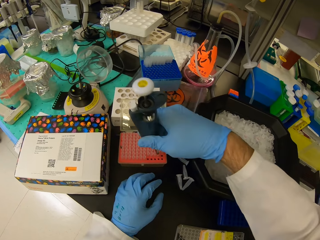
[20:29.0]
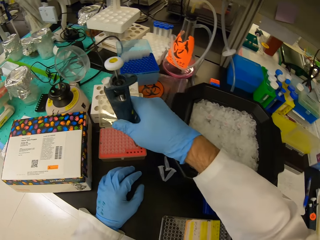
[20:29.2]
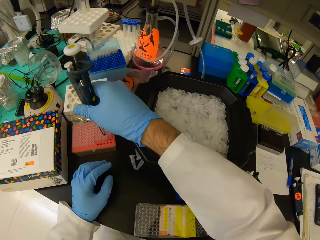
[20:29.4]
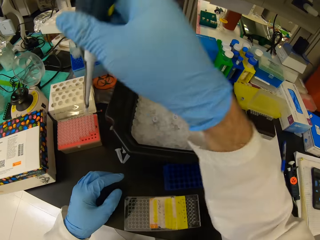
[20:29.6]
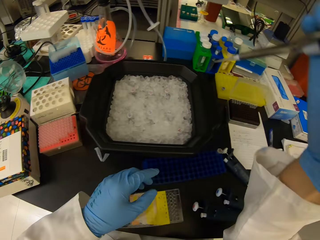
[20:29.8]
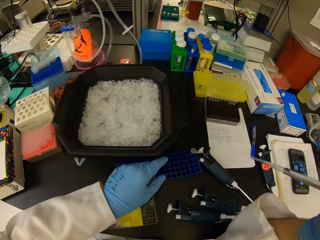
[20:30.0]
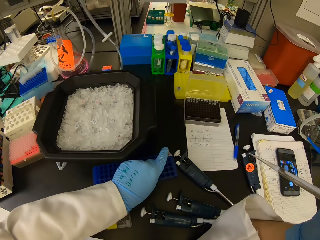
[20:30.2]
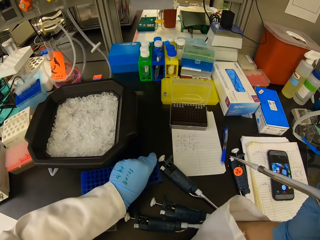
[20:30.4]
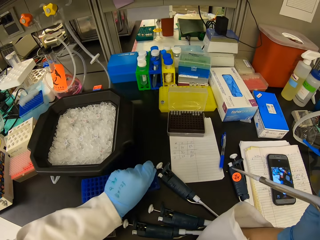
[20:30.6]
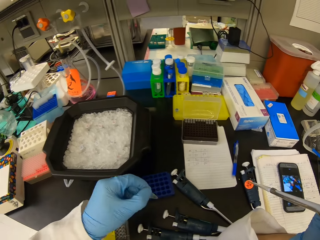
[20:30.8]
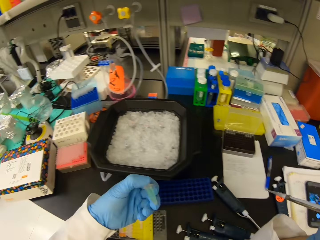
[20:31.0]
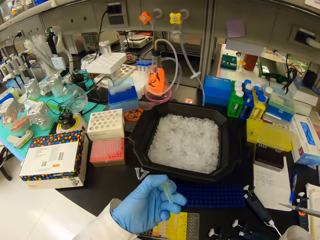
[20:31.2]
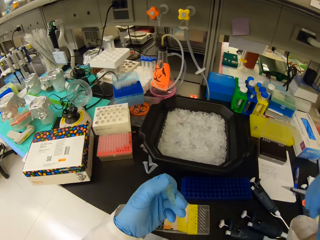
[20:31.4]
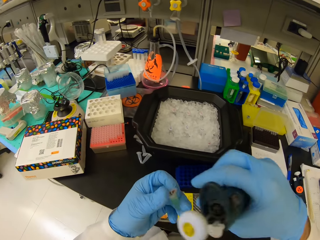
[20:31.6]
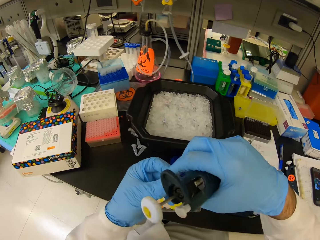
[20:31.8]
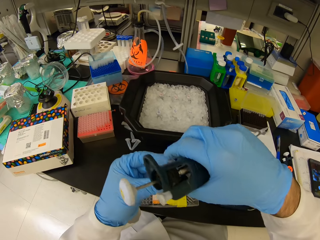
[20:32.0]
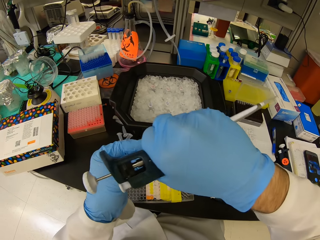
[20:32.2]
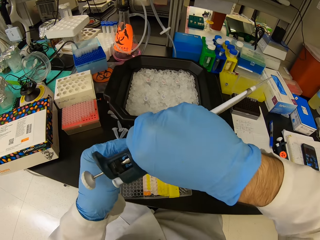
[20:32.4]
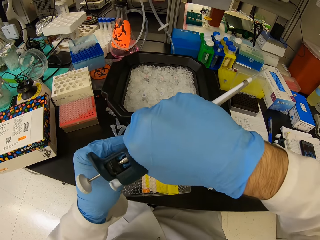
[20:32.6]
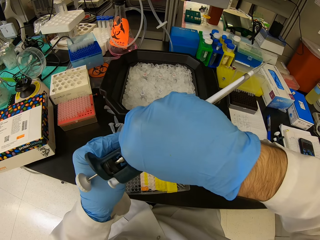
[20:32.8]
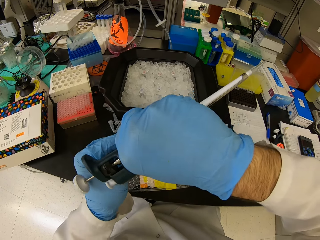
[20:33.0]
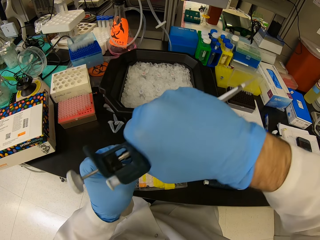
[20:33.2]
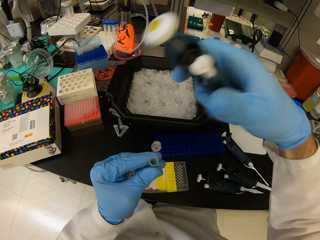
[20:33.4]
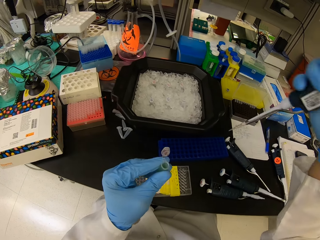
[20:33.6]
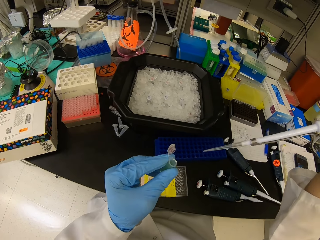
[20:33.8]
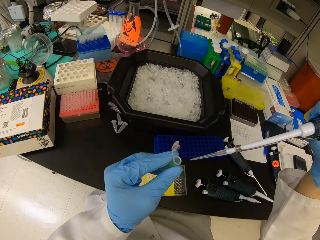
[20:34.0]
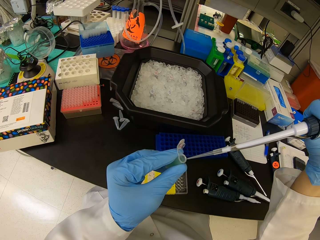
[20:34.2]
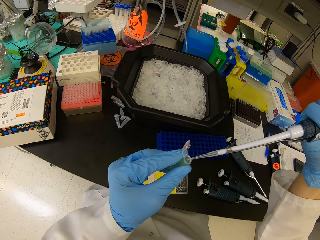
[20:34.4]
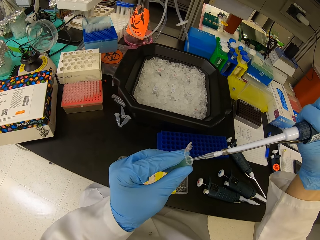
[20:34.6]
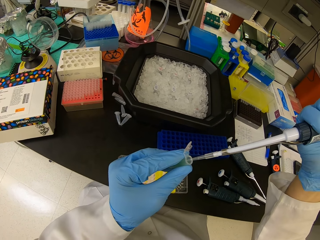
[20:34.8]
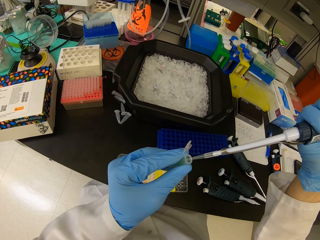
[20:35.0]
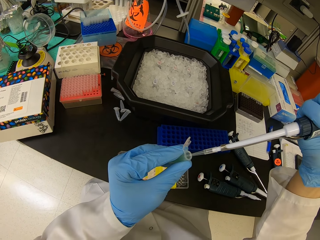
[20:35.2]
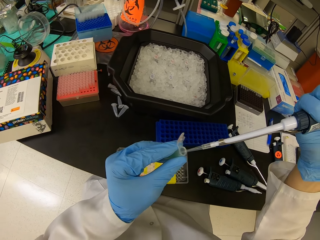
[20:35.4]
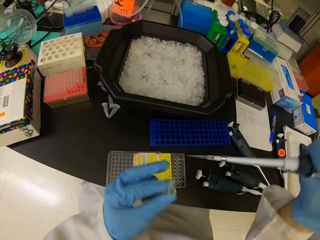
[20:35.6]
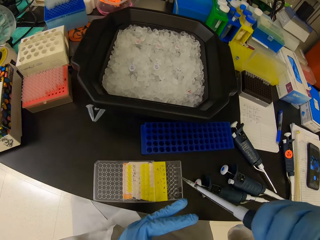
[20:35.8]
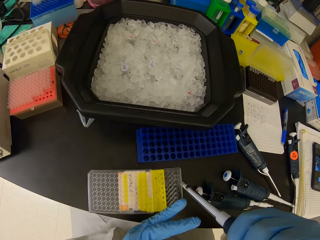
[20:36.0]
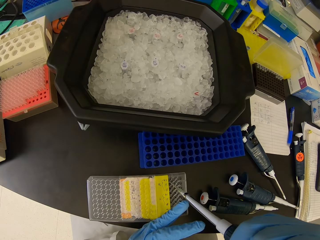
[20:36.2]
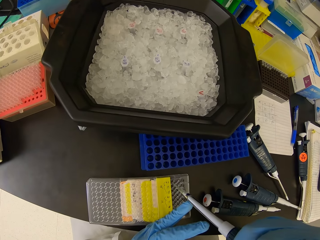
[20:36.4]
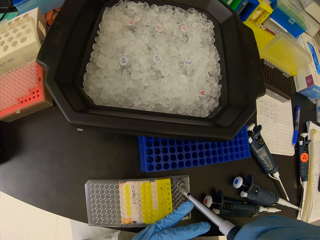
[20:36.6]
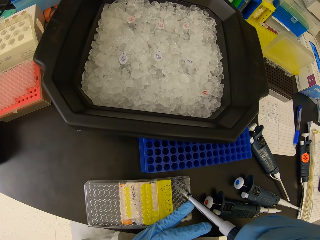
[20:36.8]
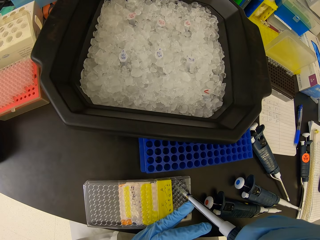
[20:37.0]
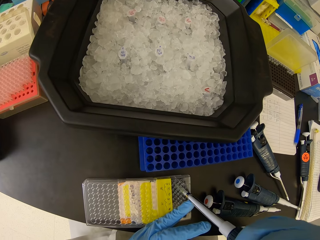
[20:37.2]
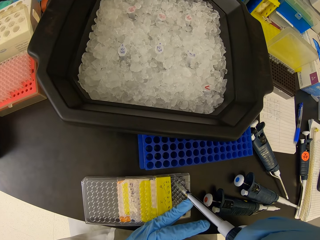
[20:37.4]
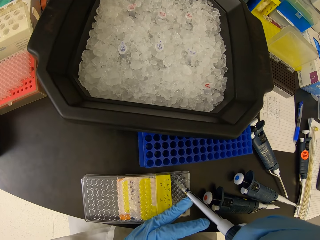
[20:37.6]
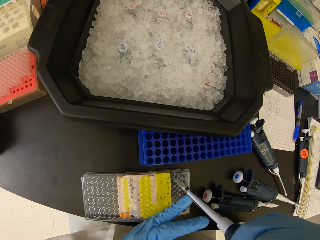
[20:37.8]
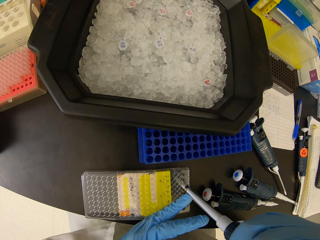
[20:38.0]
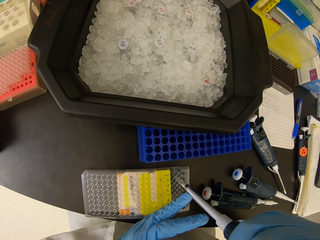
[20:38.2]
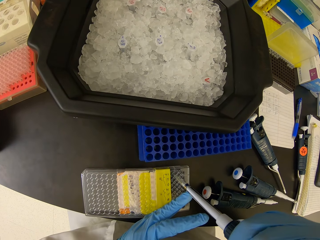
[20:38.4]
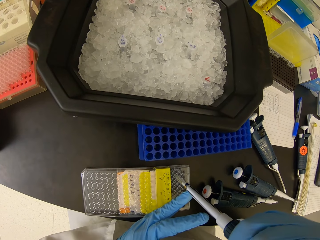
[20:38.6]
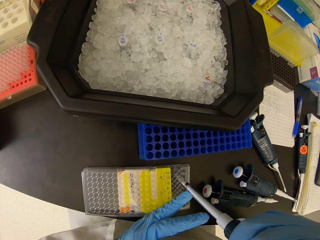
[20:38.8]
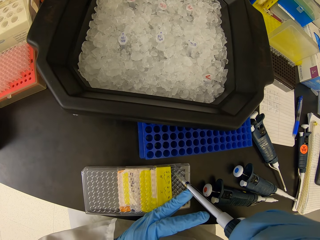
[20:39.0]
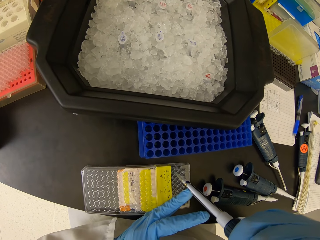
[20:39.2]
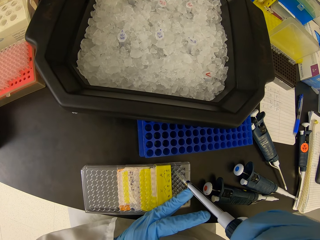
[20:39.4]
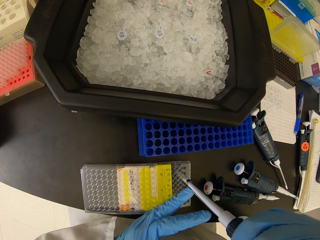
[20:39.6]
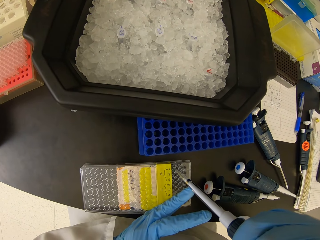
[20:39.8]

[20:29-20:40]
The camera wearer inserts the dropper in the micropipette. They take the test tube from the test tube rack. They open the lid on the test tube. They insert the micropipette in the pipette. They suck solution in the test tube. They put solution in the multi well plate. They insert the micropipette on the nest pipette tips.

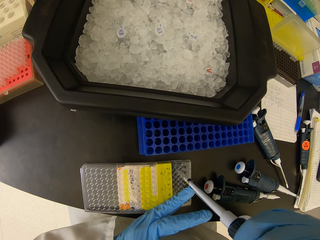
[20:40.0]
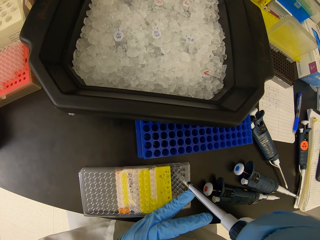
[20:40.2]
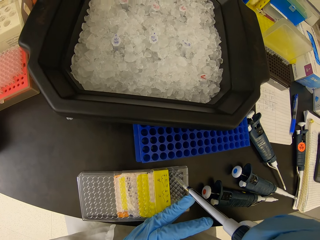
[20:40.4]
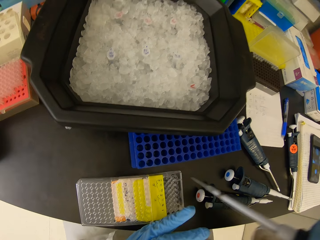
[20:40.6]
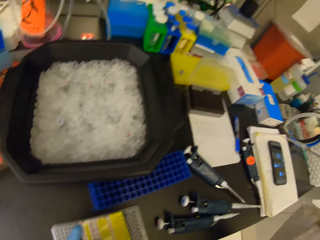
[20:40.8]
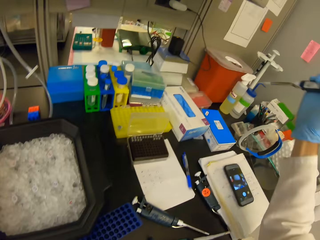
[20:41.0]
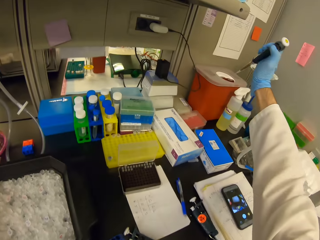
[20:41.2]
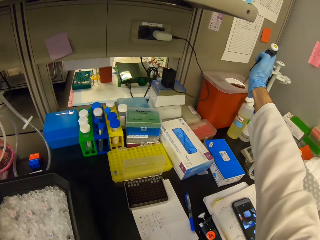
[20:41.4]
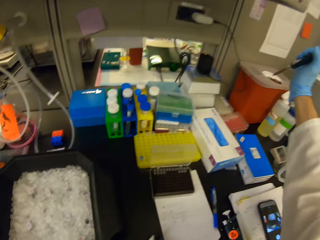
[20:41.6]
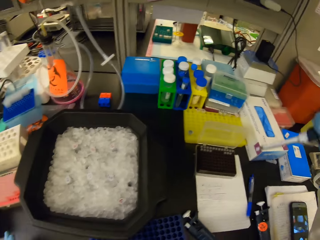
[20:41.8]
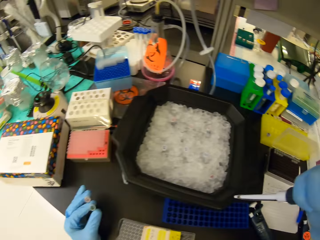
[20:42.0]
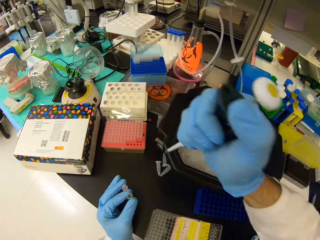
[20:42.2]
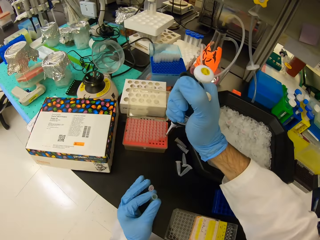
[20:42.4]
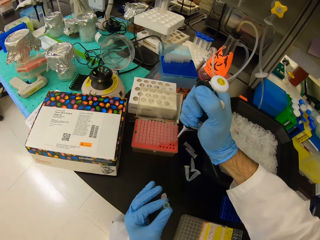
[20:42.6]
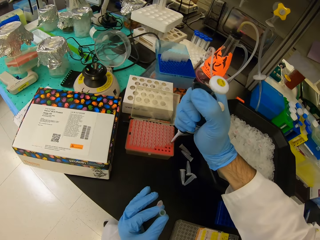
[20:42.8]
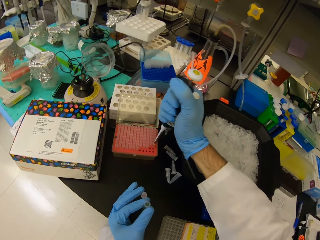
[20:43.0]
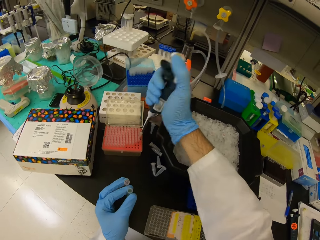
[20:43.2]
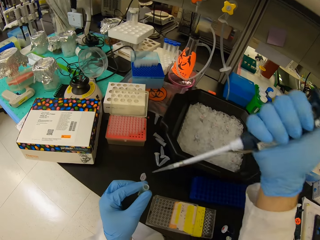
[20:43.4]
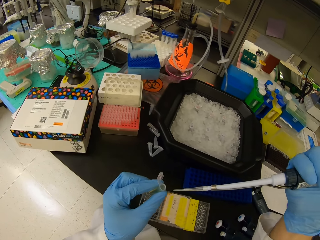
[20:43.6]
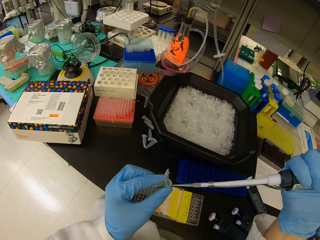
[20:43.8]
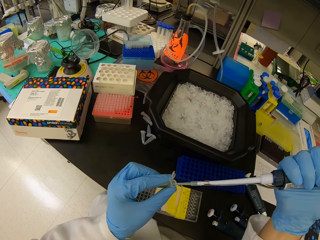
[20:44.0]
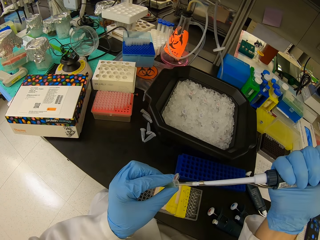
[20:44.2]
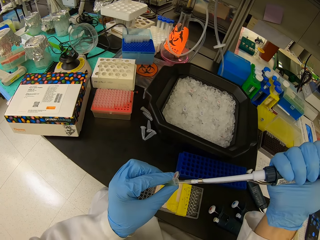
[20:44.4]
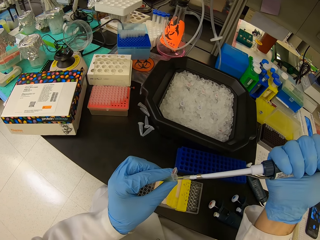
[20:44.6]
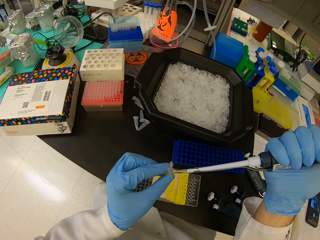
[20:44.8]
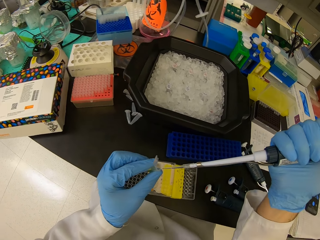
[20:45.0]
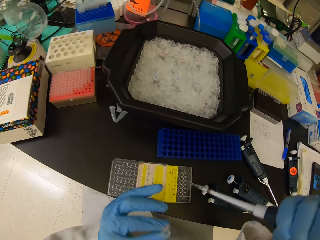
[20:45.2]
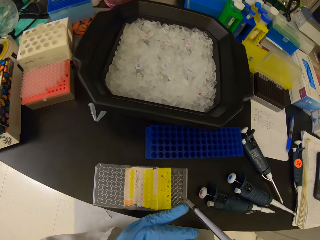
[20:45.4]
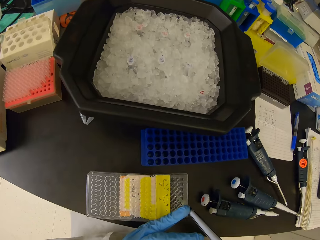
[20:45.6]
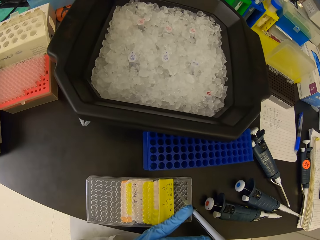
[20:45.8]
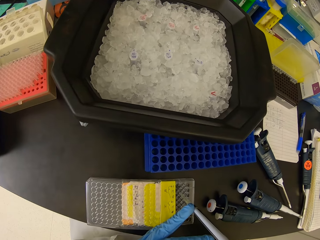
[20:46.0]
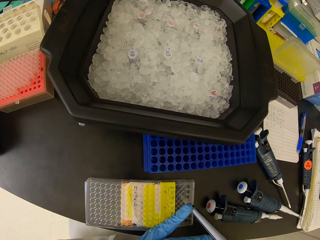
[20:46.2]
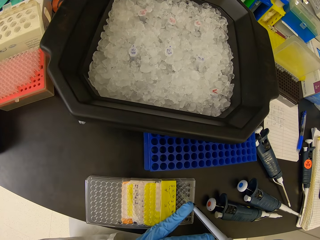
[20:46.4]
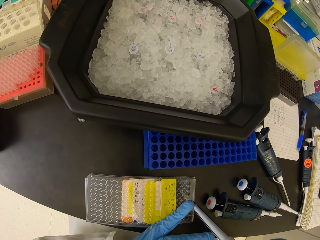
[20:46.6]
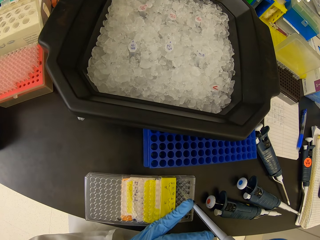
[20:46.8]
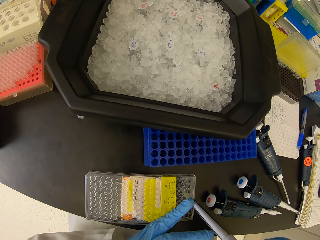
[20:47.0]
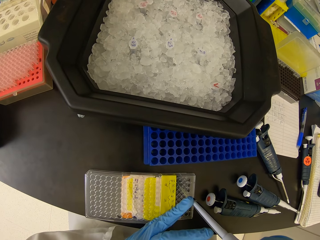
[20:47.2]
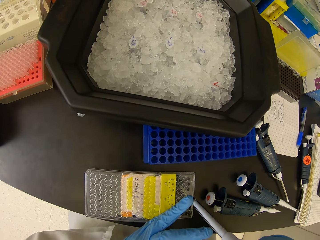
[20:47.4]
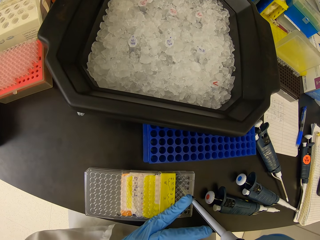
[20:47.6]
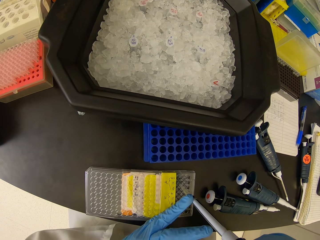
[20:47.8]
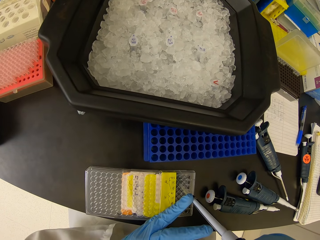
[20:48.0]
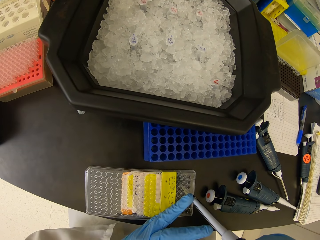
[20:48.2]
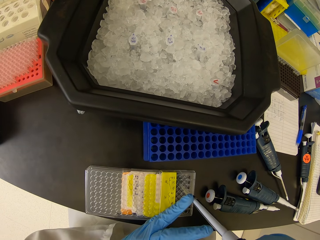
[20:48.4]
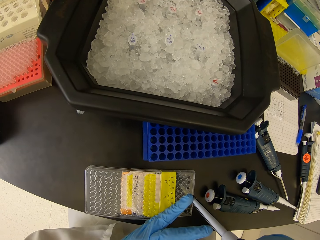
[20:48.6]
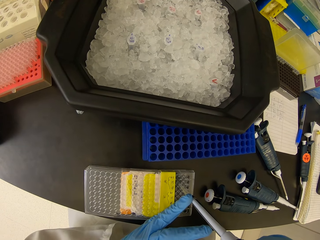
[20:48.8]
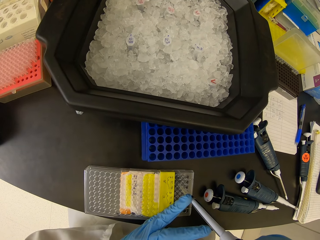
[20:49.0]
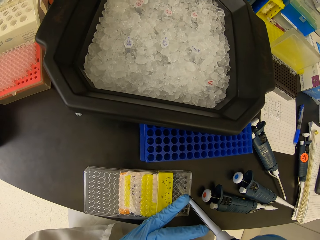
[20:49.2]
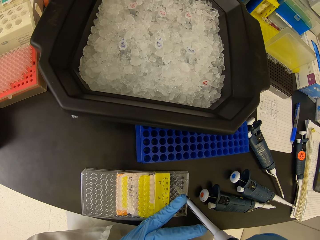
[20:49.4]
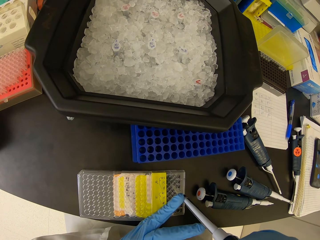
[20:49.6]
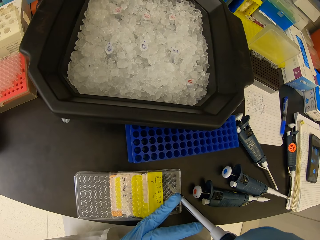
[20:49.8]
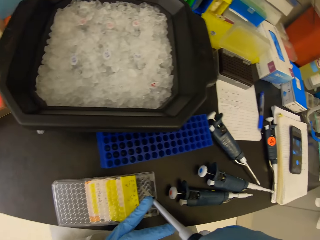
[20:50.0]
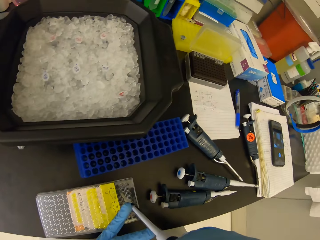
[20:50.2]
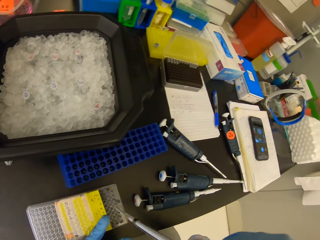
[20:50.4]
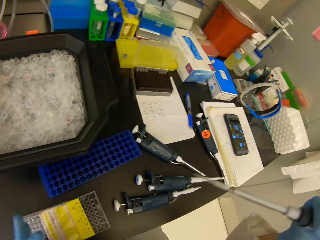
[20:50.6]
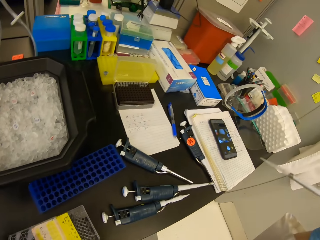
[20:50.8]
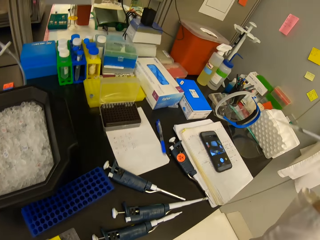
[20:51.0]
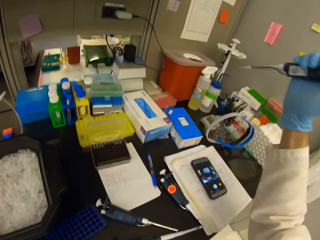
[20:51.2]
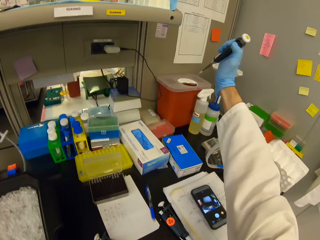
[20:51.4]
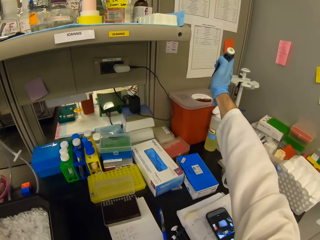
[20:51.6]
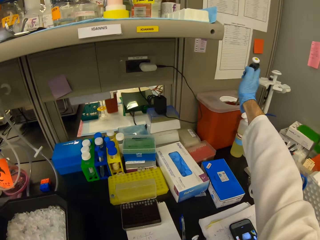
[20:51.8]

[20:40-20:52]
The camera wearer throws the dropper pipette in the plastic bin. They insert the dropper in the micropipette. They insert the micropipette in the pipette. They suck solution in the test tube. They put solution in the multi well plate. They insert the micropipette on the nest pipette tips.
